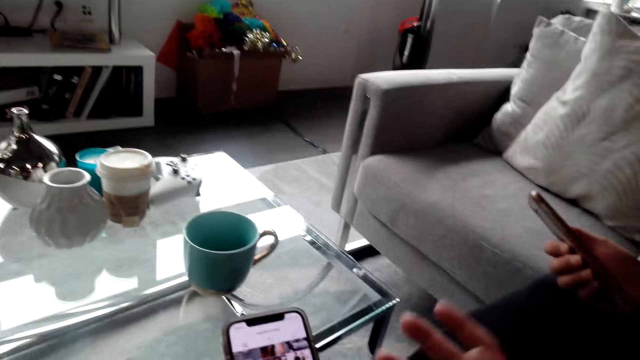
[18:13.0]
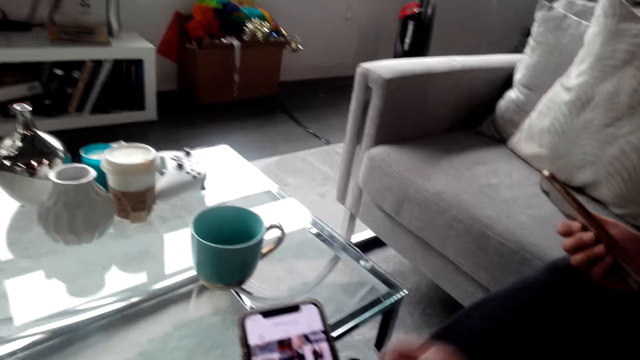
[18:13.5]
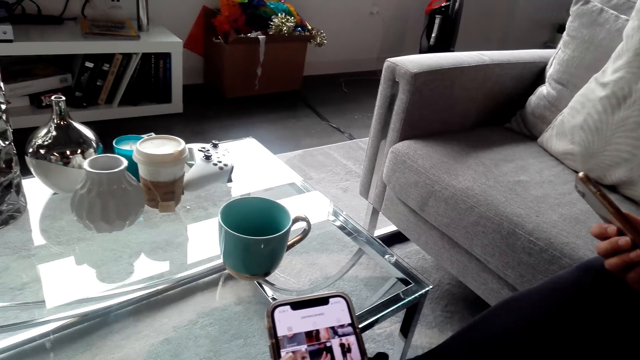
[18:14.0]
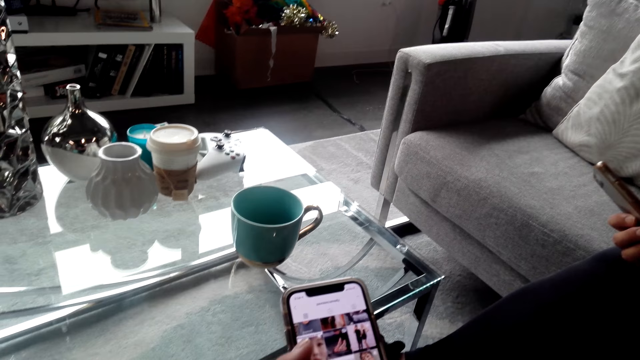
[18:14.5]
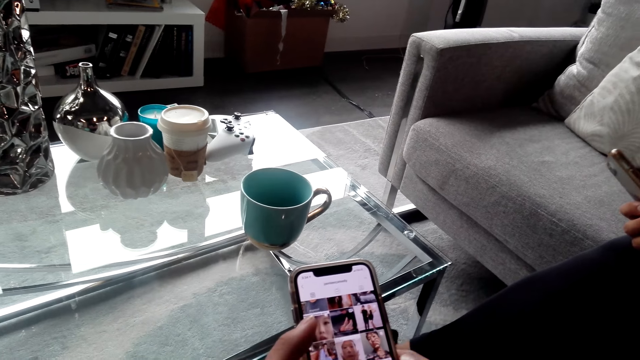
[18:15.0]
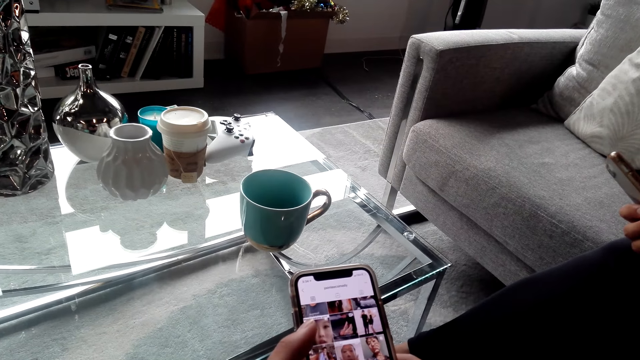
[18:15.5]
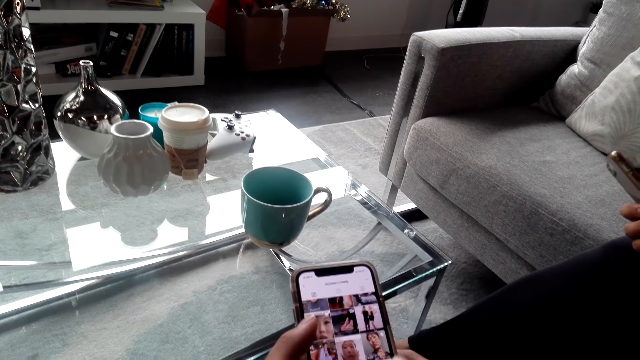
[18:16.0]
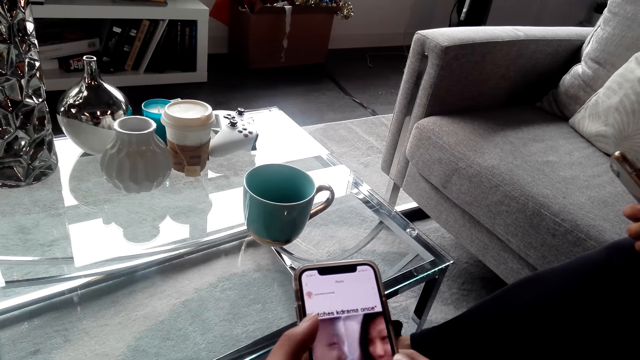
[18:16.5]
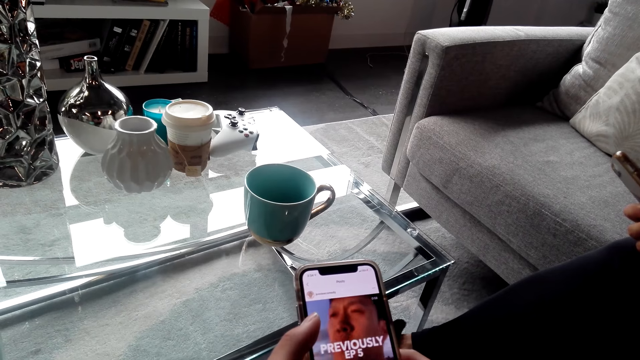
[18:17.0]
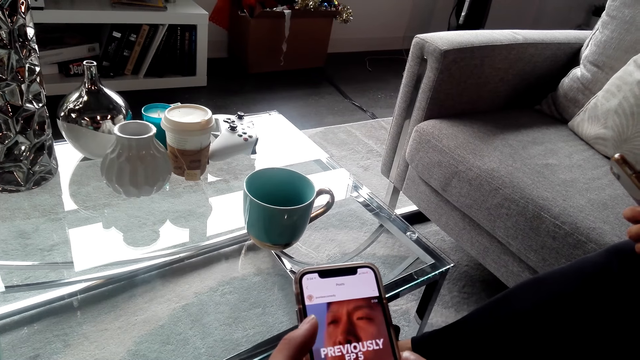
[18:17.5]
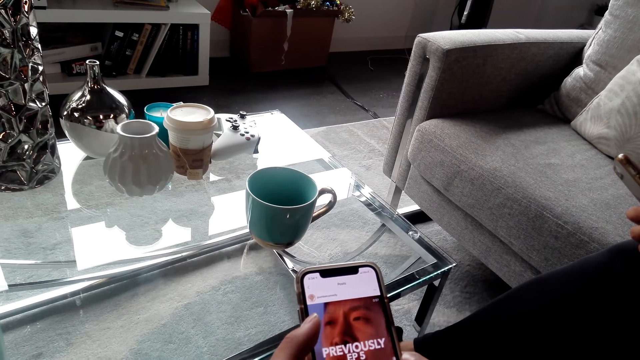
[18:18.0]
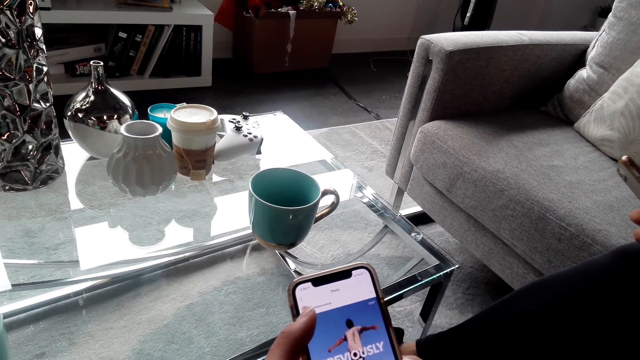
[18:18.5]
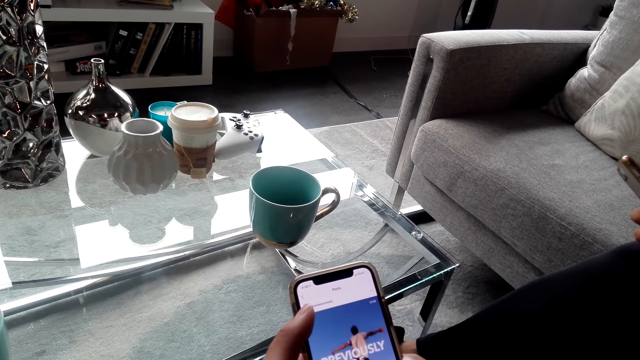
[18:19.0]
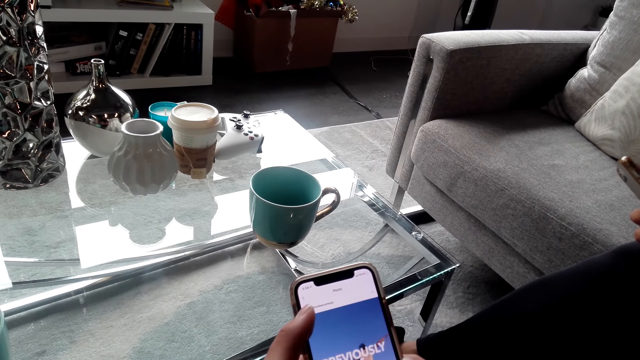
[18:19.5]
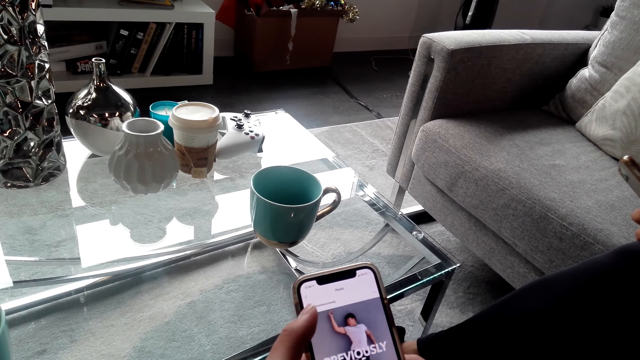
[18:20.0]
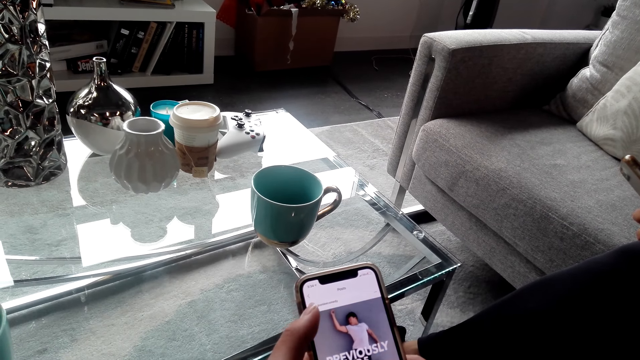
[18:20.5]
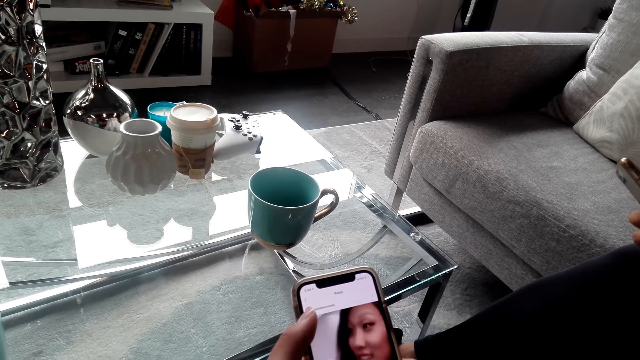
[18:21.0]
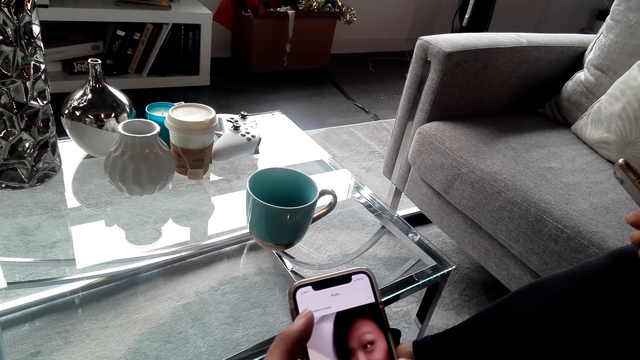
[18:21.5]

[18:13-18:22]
The camera wearer operates the phone.

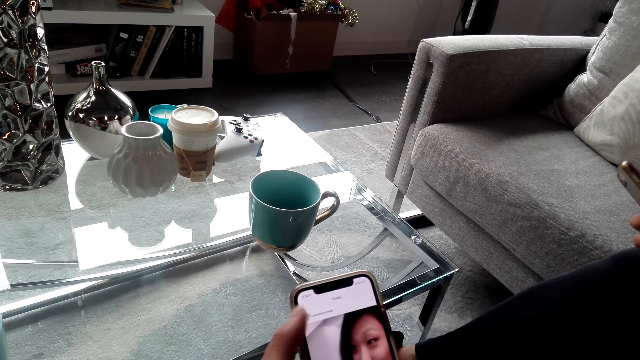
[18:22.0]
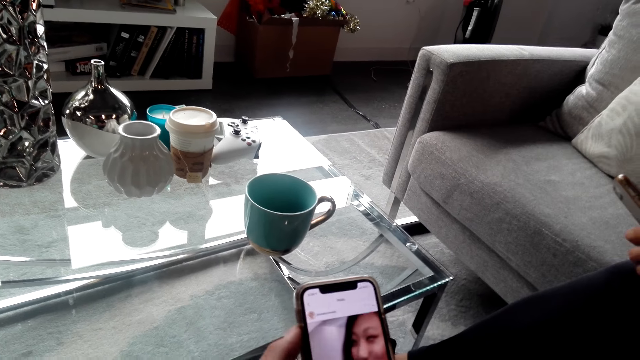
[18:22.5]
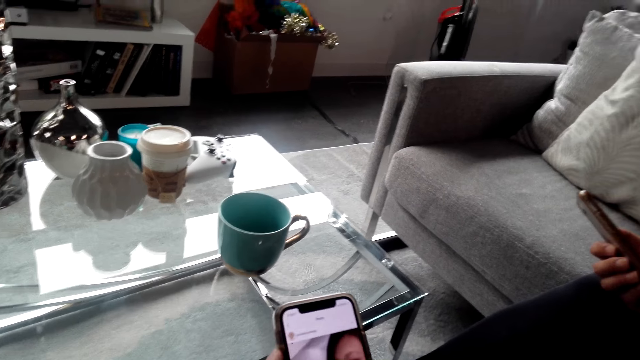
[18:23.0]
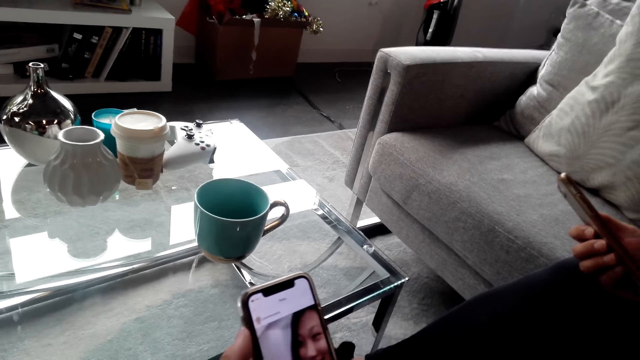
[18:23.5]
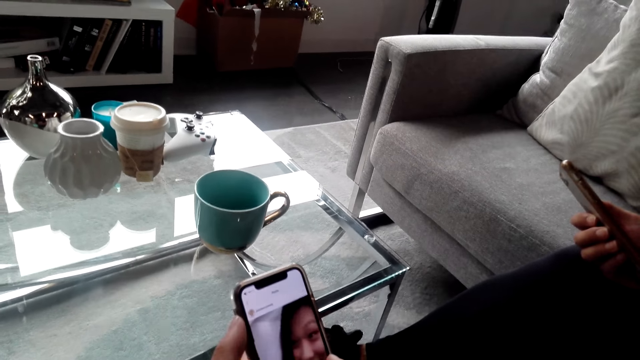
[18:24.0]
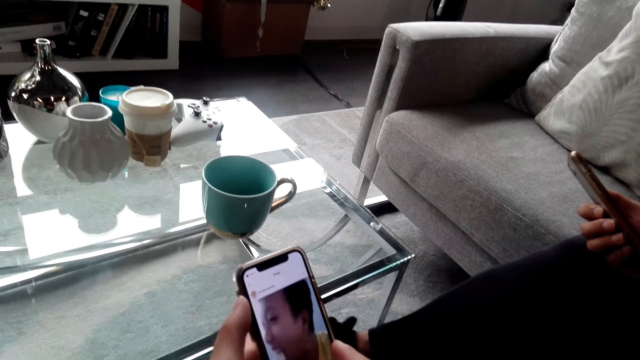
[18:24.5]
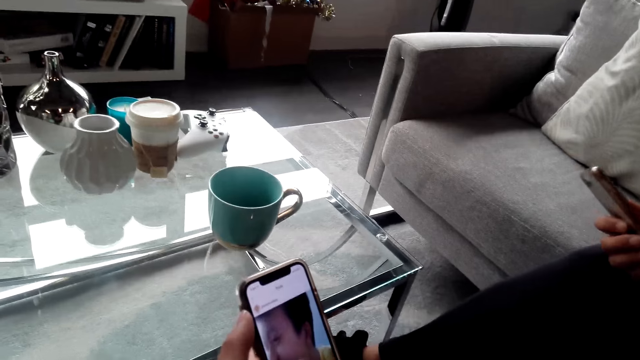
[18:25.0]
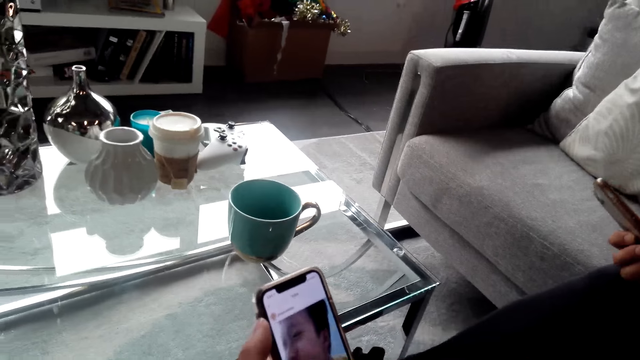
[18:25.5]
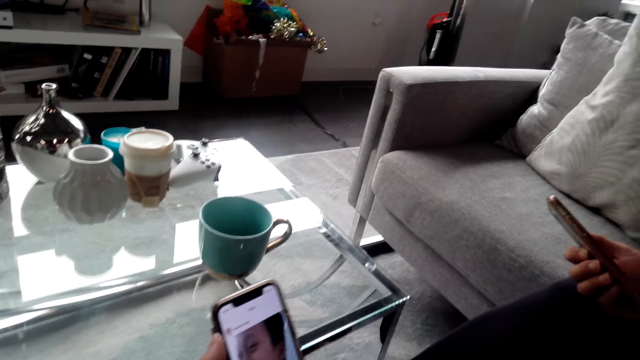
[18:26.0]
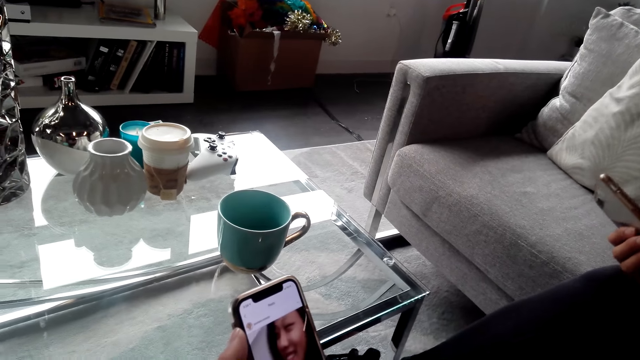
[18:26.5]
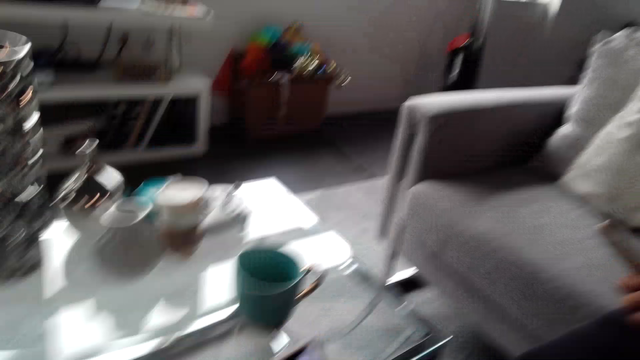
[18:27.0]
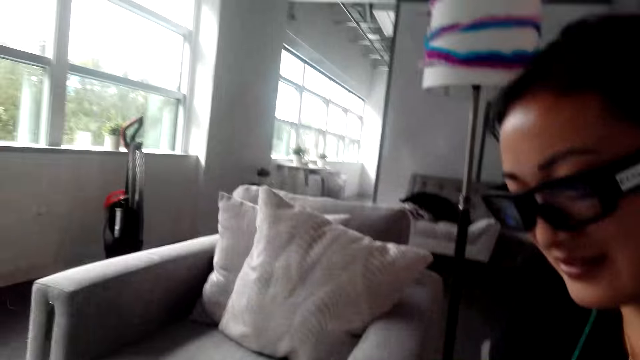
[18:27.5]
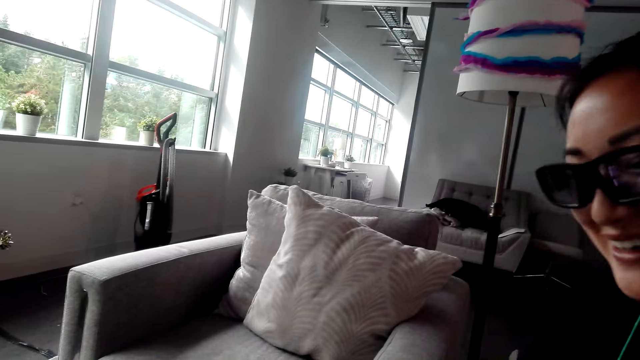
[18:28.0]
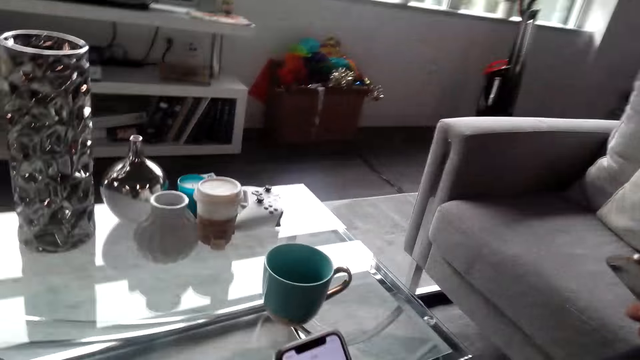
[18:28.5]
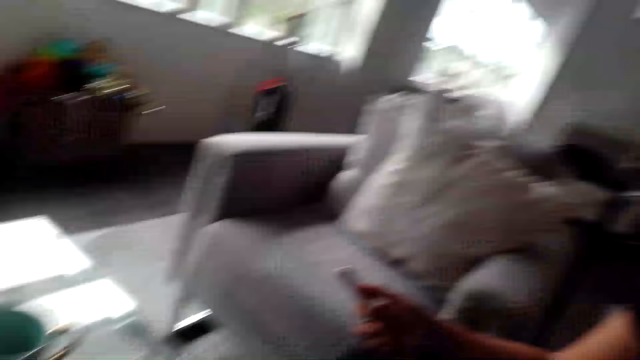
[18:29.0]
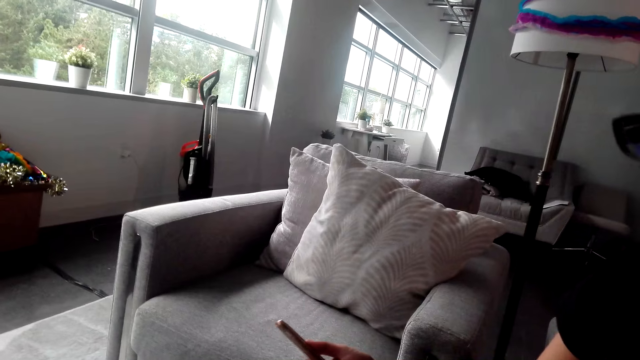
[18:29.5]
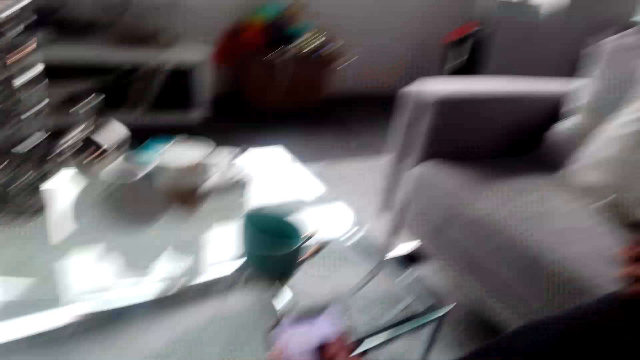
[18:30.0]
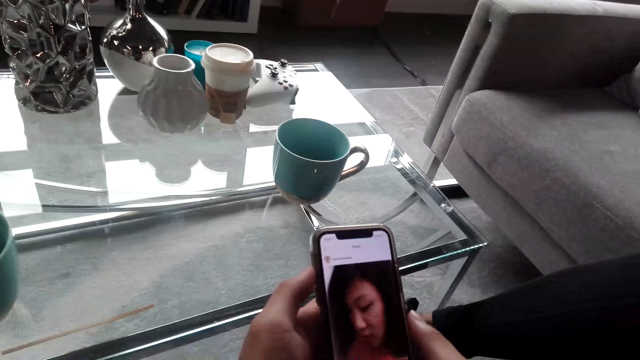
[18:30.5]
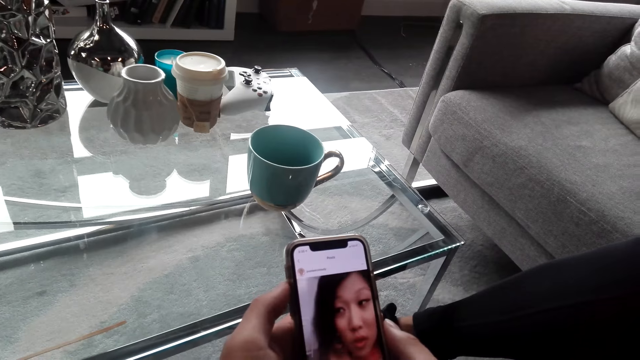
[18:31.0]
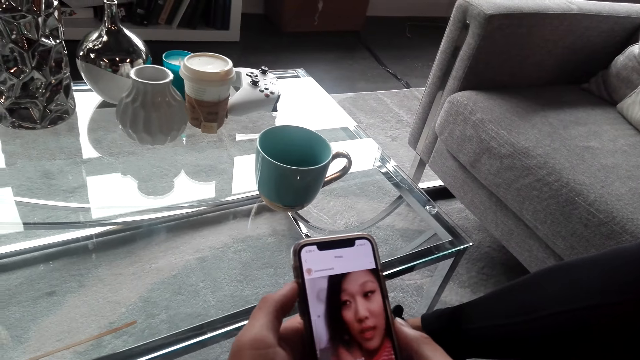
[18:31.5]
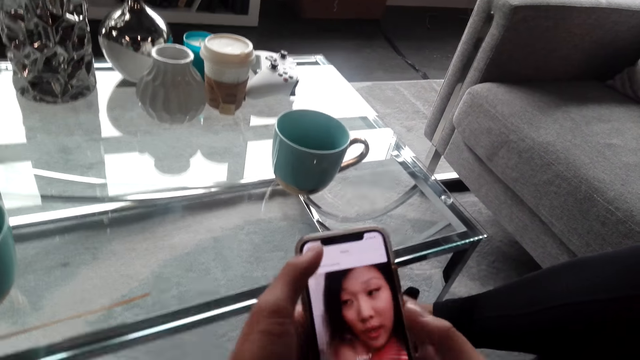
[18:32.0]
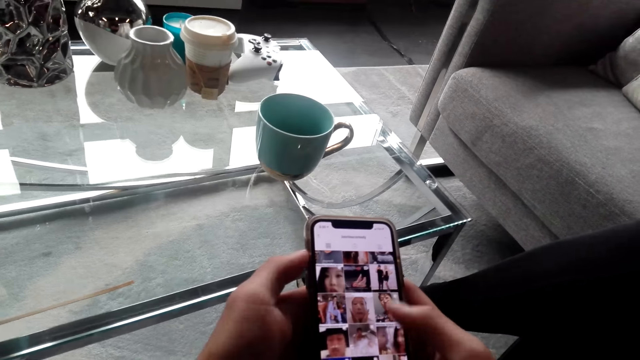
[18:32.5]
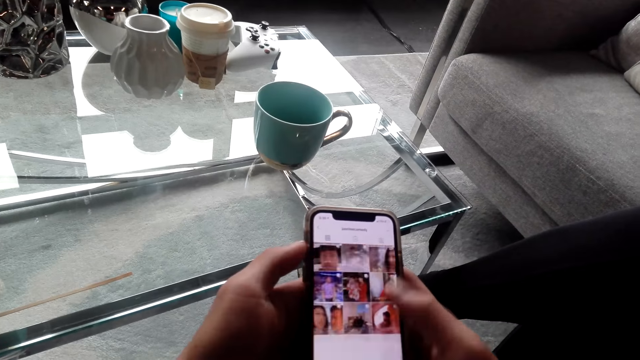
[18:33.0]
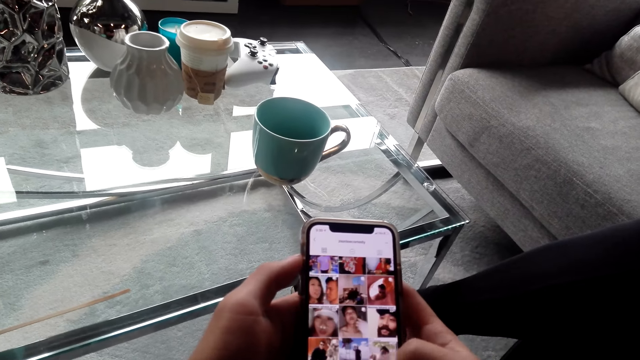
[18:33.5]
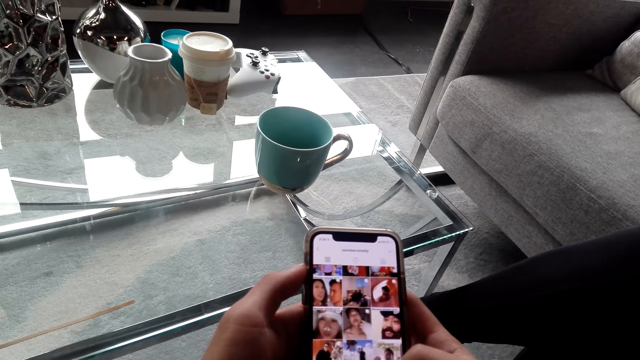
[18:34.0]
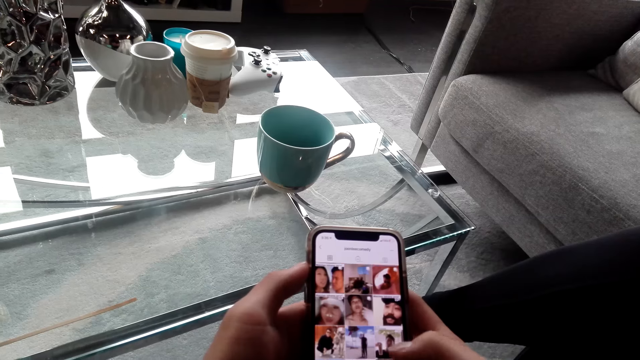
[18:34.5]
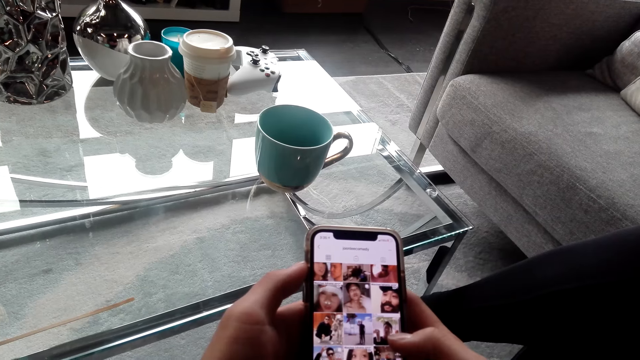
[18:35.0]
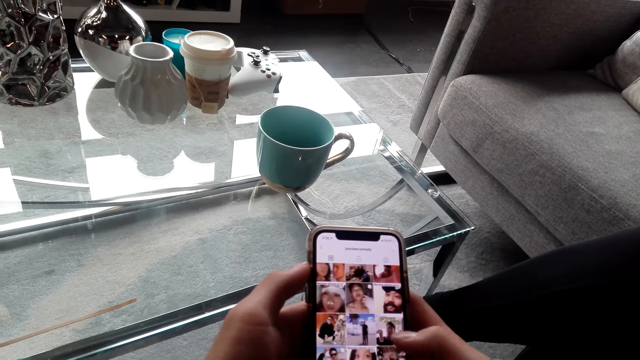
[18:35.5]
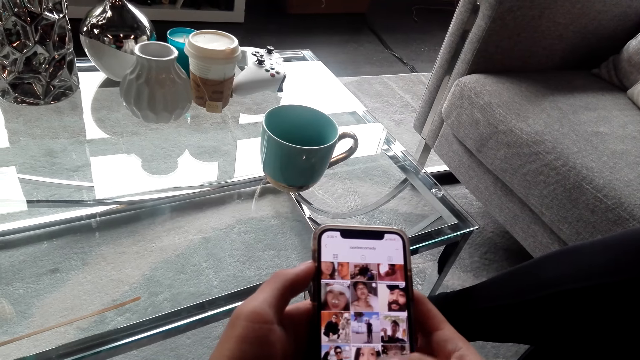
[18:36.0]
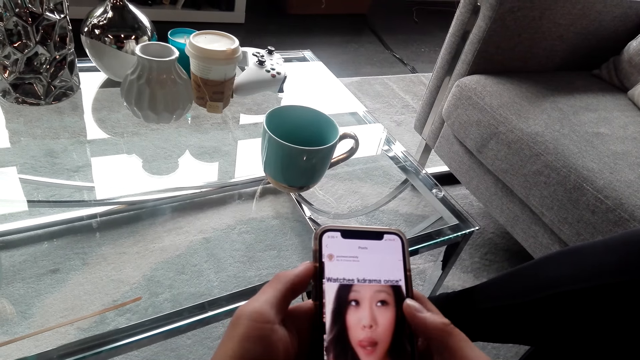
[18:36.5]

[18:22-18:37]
The camera wearer communicates with a person. They use the phone.
